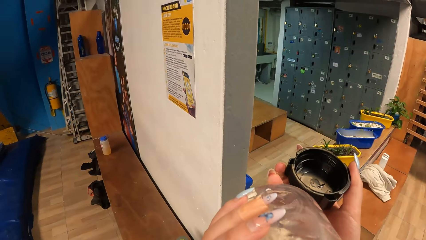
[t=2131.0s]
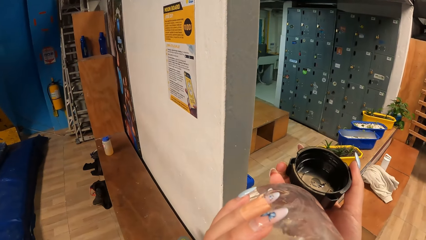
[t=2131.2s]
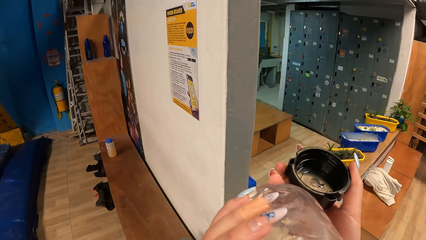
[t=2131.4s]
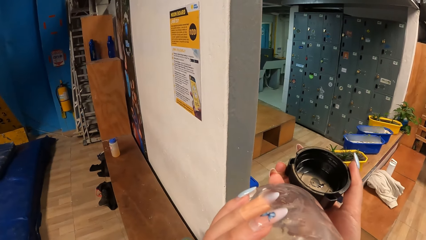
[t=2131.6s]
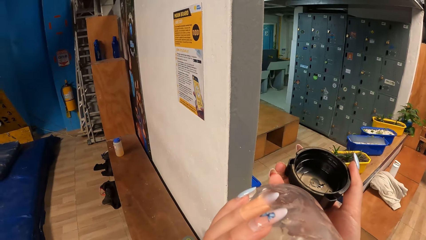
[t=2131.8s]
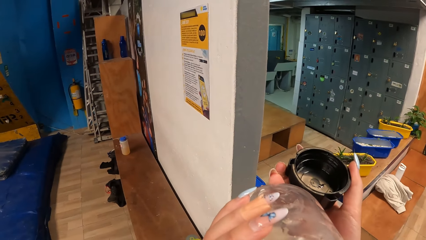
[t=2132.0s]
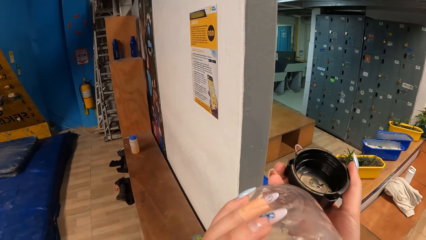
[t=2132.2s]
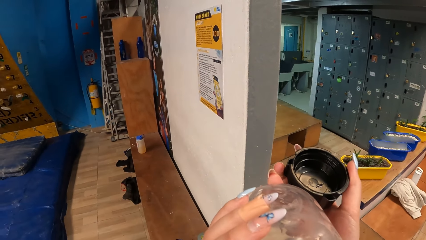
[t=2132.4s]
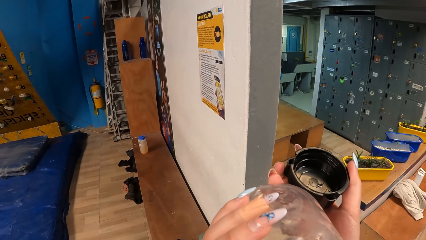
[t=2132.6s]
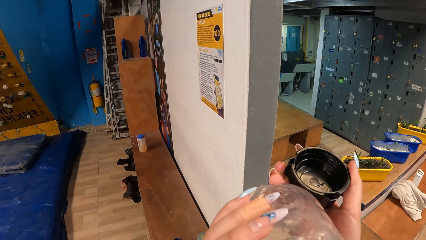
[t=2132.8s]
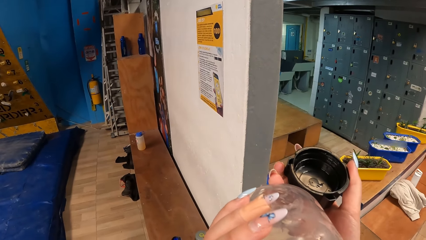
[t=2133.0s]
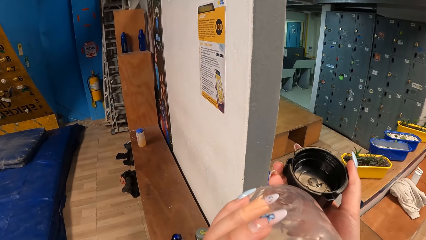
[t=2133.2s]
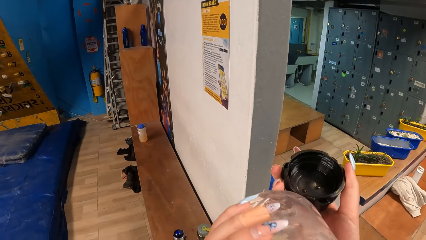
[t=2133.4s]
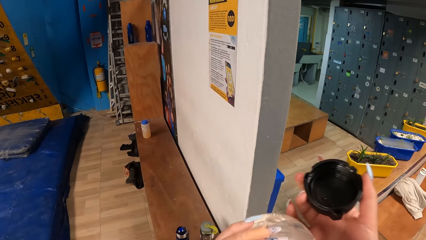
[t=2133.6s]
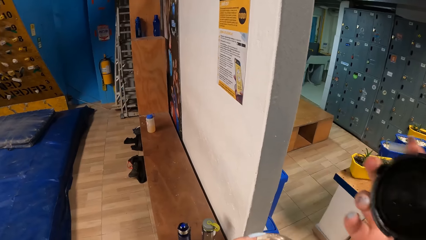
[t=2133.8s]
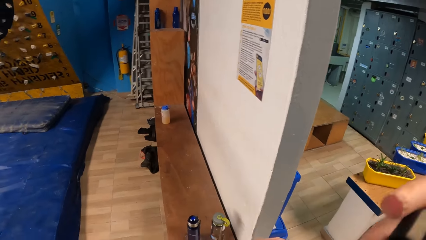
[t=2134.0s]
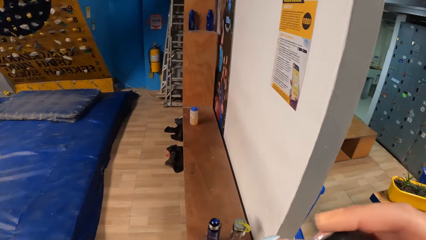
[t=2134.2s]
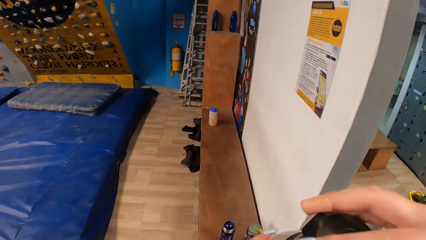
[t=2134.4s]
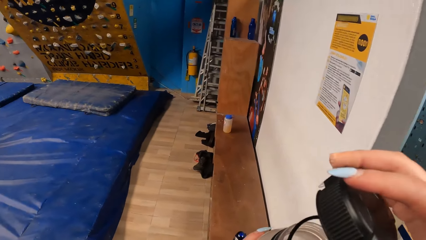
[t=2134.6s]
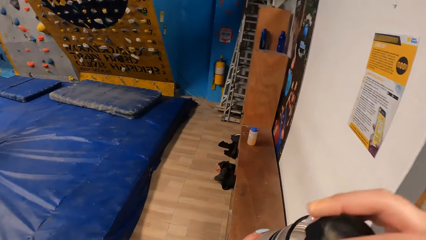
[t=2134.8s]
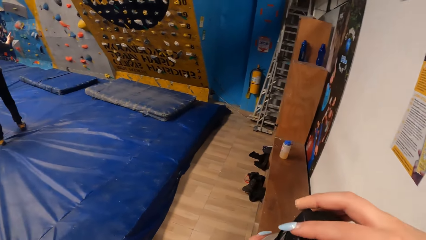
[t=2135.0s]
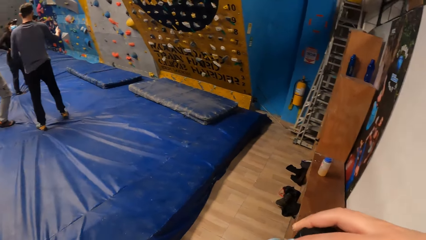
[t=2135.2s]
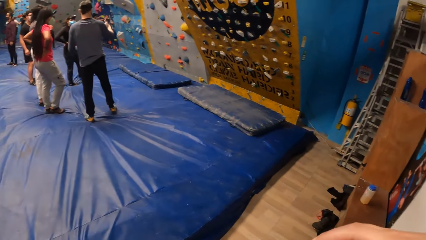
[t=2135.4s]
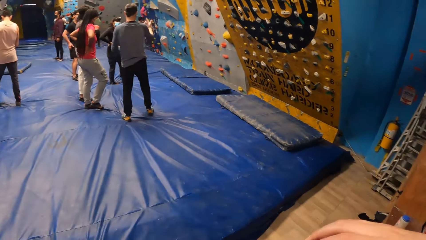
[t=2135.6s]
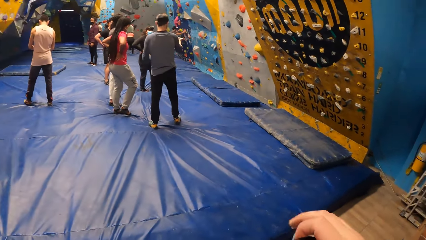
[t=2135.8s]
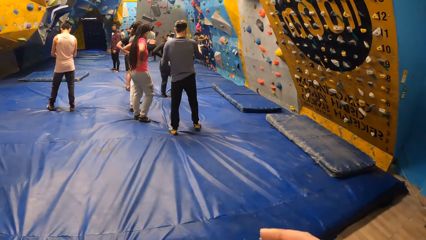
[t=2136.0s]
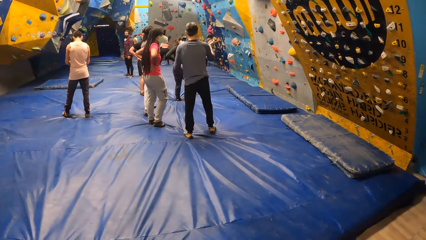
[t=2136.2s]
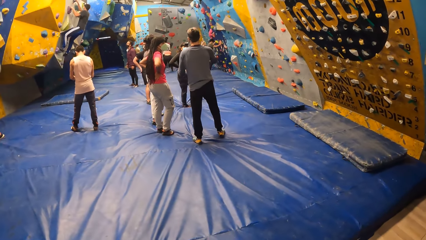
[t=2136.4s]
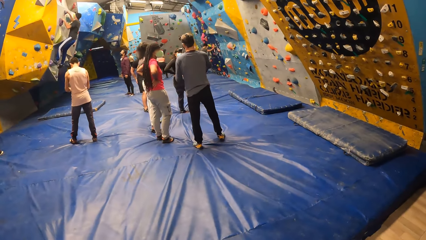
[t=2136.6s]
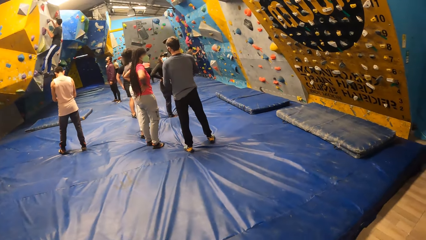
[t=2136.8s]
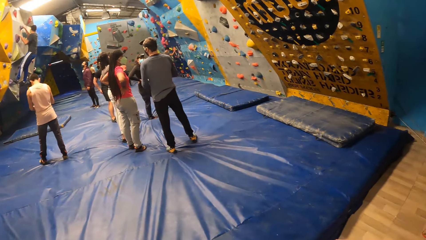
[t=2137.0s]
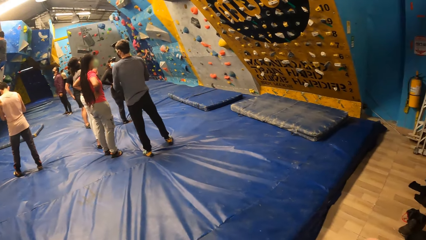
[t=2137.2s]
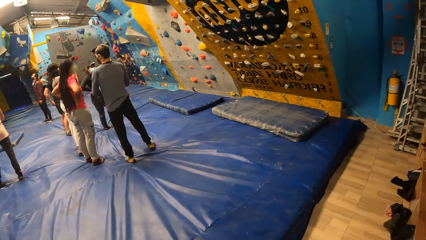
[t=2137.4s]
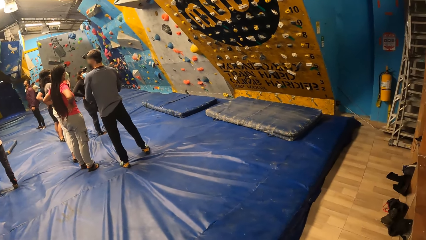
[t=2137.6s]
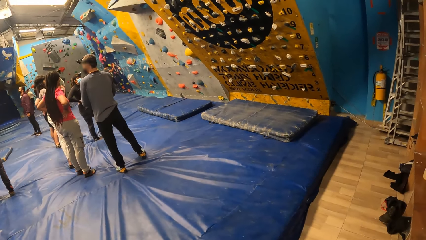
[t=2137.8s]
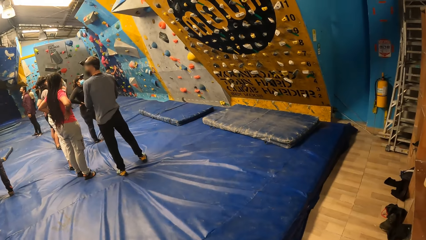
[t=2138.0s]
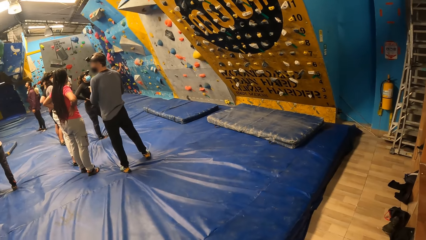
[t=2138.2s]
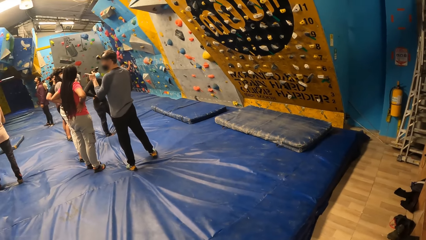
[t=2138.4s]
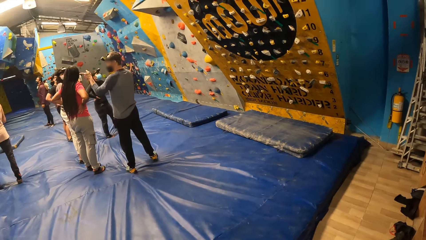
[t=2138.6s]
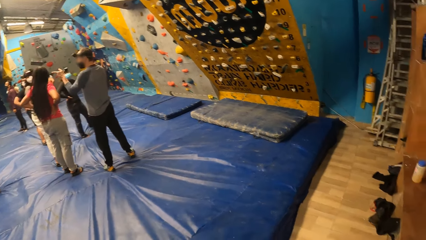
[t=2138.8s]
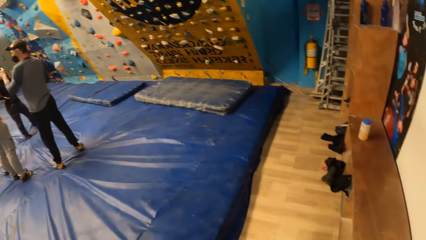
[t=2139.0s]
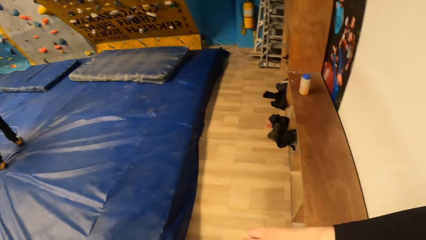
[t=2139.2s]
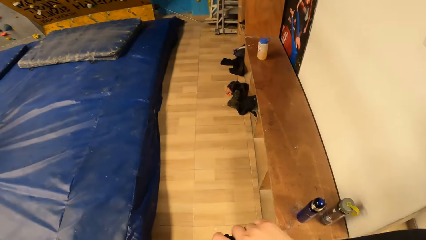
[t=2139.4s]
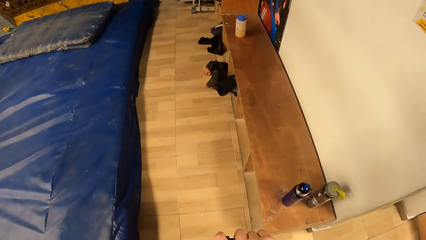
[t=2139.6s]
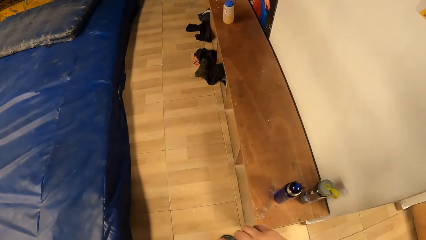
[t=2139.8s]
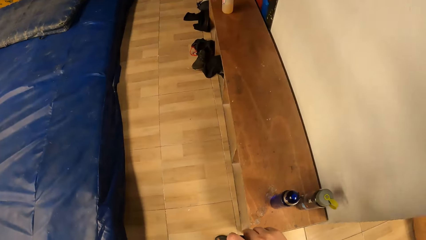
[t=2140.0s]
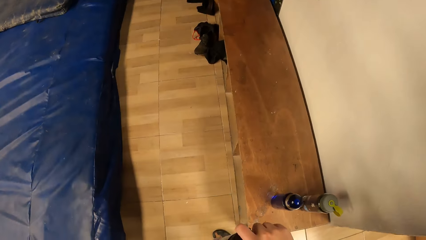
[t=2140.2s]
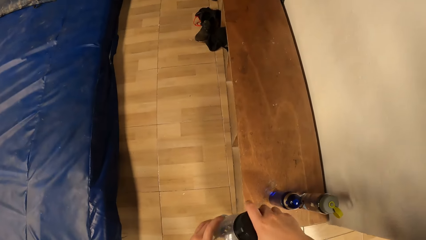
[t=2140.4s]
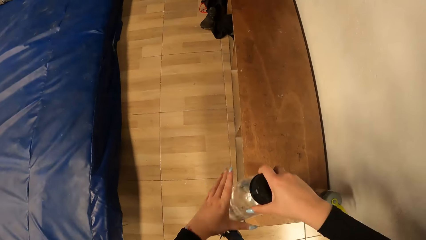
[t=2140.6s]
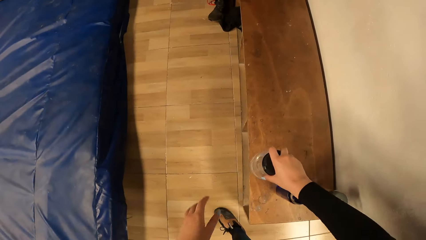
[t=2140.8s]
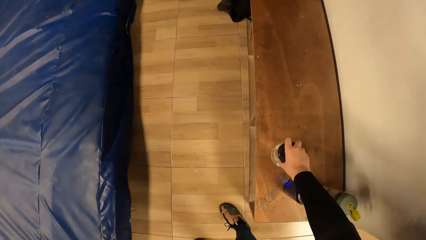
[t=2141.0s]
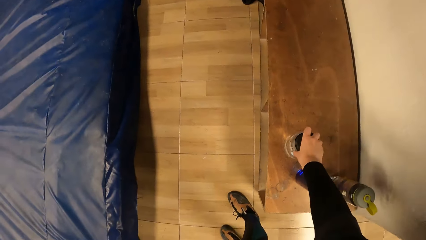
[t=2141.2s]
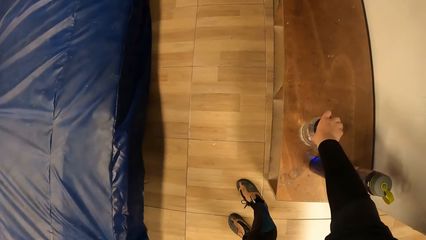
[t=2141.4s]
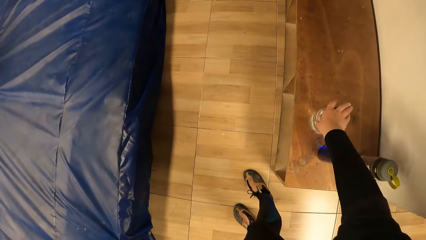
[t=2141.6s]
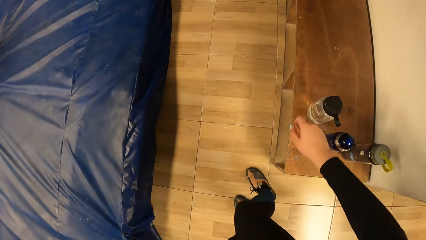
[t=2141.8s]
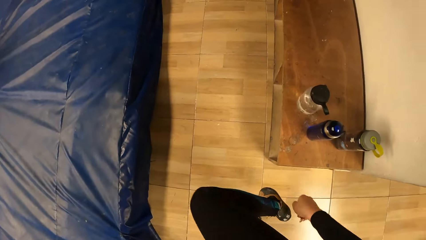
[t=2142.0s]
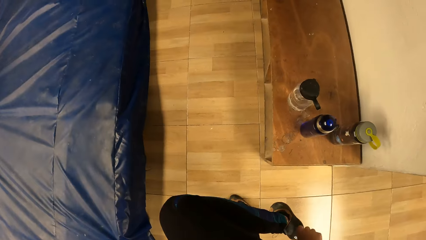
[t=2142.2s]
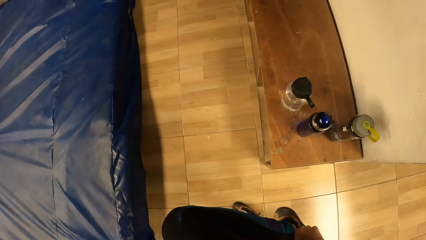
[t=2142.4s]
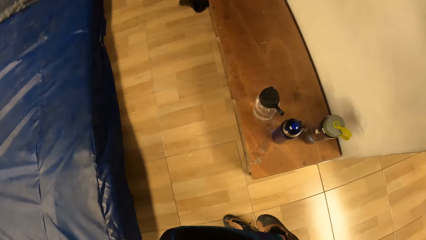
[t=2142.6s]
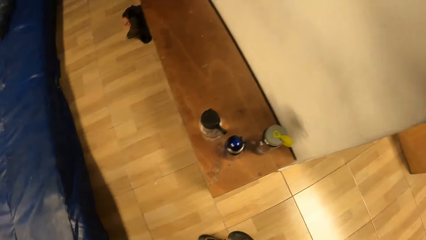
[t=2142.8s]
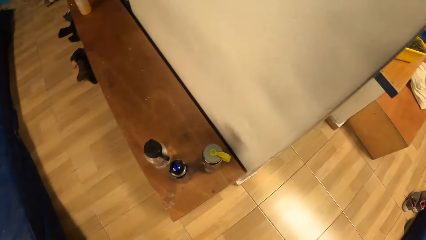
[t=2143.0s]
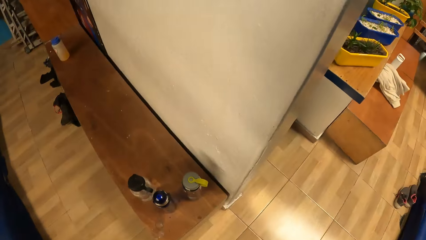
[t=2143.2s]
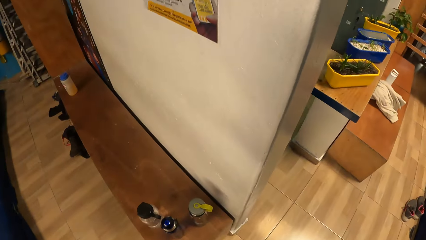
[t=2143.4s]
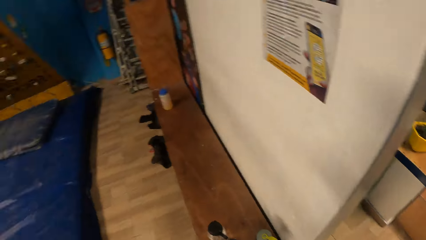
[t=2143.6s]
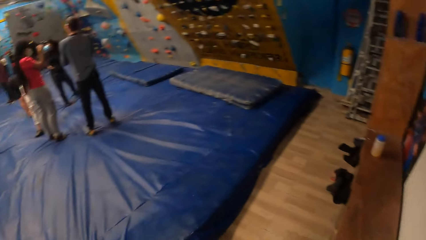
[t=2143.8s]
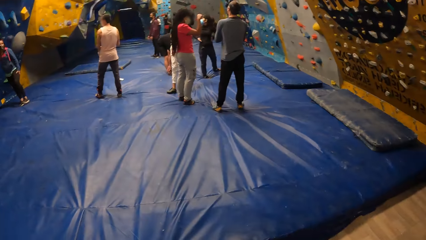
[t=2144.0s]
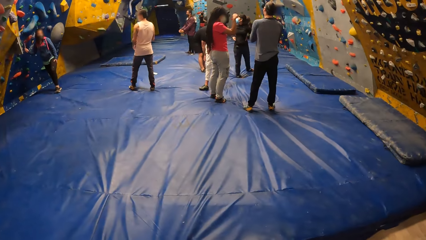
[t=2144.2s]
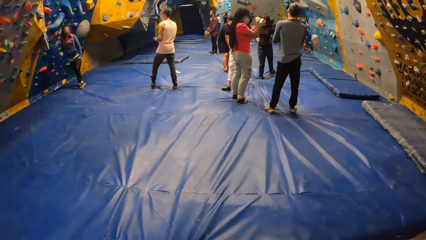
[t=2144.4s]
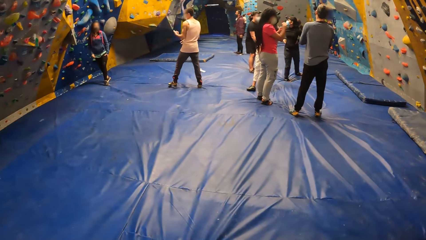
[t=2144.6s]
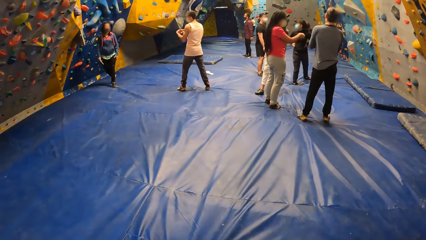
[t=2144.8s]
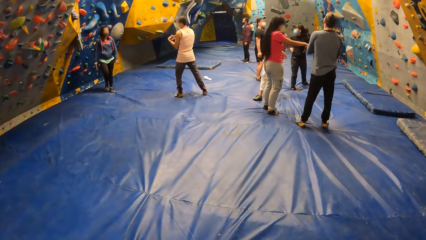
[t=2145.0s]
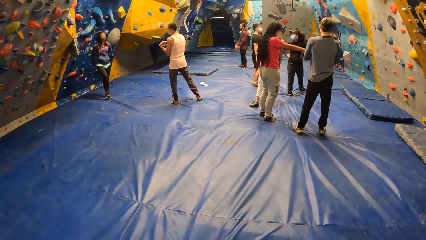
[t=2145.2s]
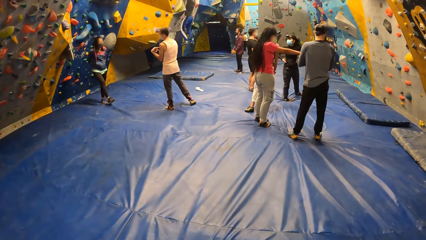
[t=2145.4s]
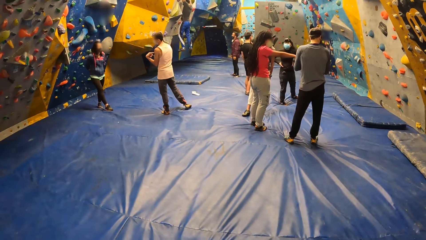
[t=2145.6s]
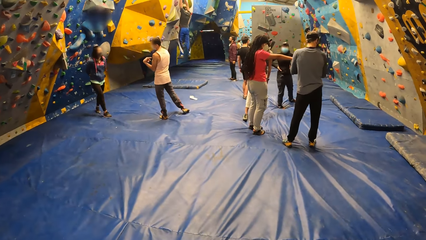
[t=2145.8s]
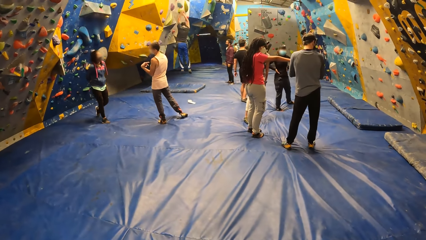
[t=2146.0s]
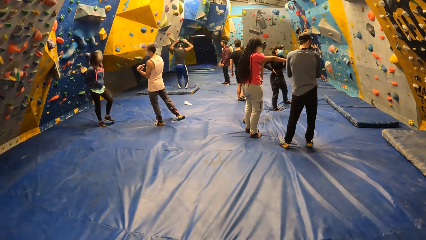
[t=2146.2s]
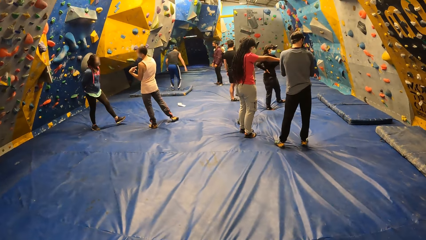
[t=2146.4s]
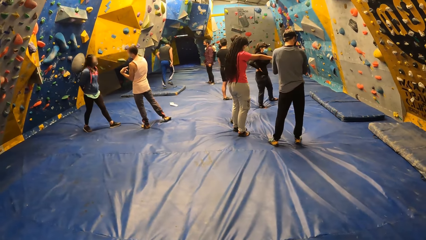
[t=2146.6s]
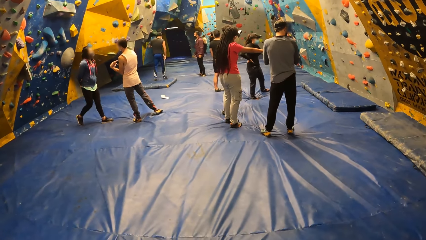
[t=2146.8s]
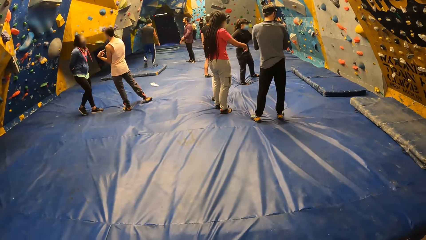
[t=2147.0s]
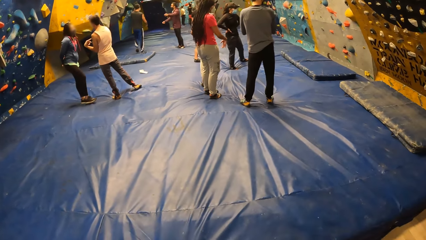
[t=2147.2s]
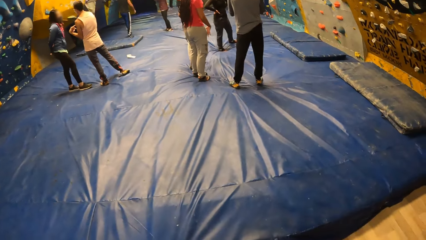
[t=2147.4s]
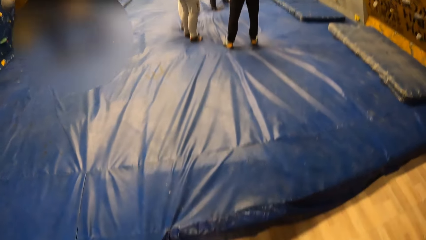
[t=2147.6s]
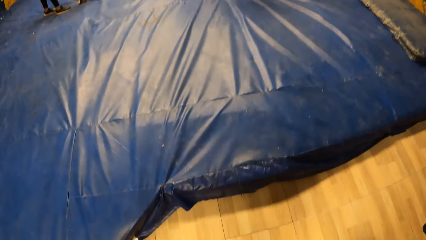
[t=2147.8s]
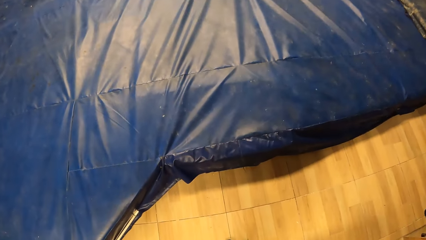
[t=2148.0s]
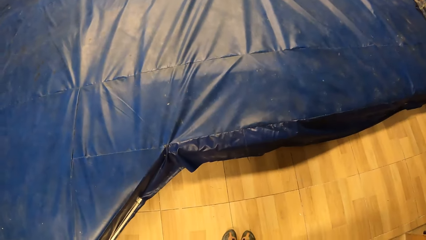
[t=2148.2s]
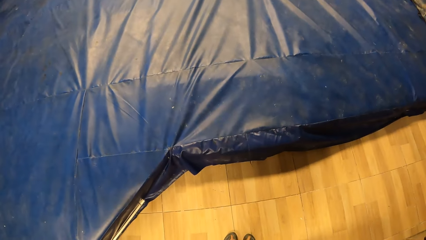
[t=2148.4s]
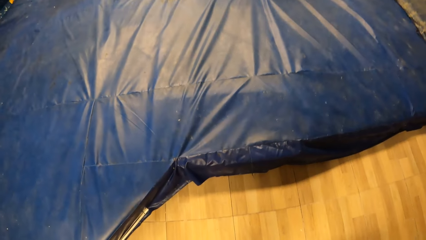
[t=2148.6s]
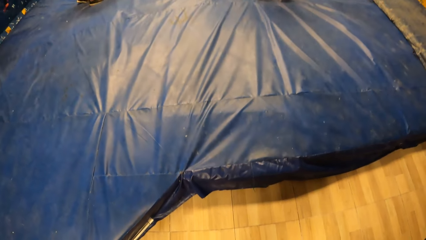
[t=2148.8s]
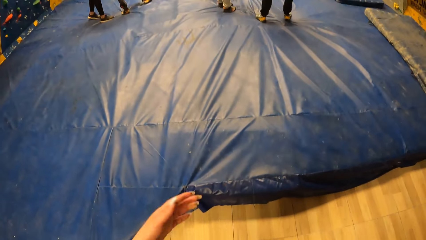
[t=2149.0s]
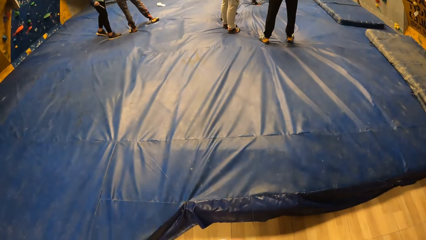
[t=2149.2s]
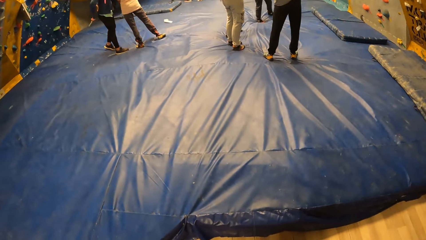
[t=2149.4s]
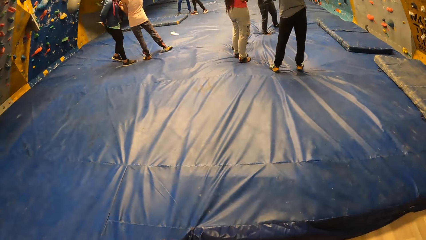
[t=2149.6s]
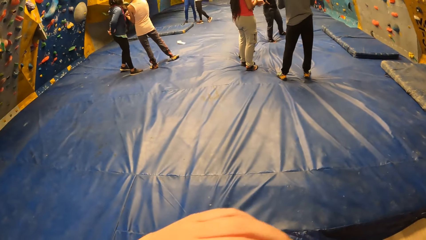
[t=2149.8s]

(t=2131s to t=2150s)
The camera wearer covers the water bottle in her hands. She drops the water bottle on a shelf with her right hand. She reaches her raised leg with her hand. She touches her shoe with her right hand.
